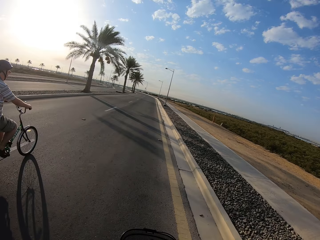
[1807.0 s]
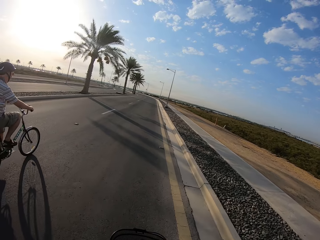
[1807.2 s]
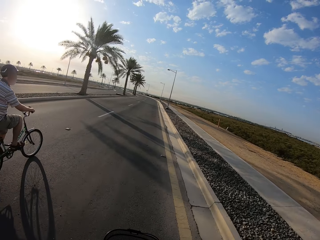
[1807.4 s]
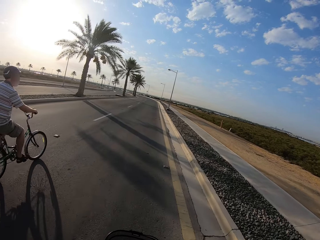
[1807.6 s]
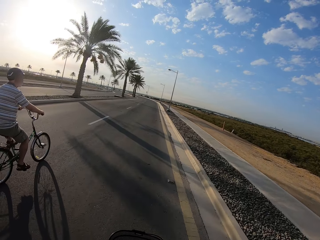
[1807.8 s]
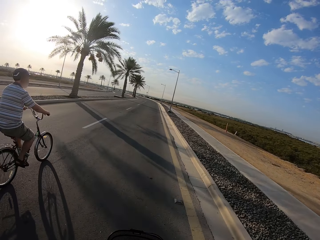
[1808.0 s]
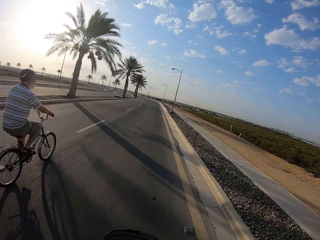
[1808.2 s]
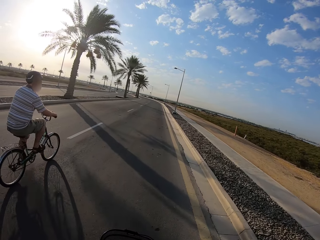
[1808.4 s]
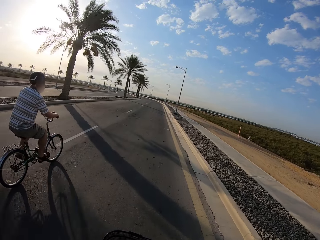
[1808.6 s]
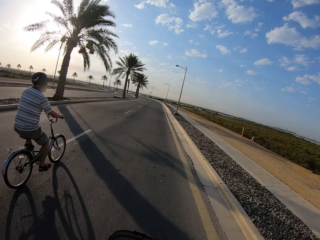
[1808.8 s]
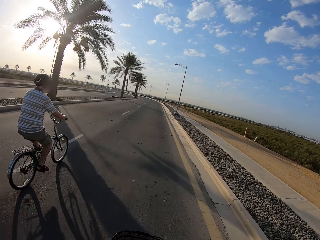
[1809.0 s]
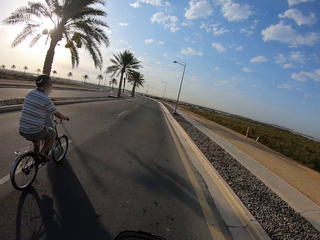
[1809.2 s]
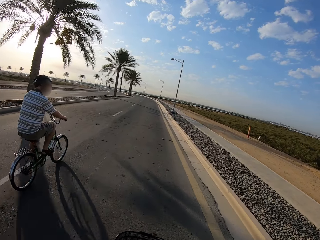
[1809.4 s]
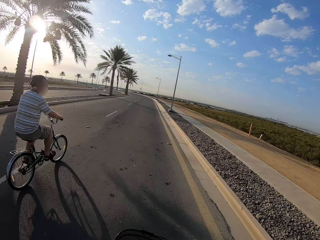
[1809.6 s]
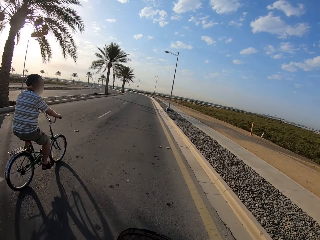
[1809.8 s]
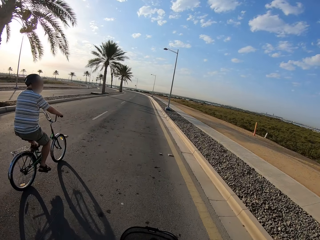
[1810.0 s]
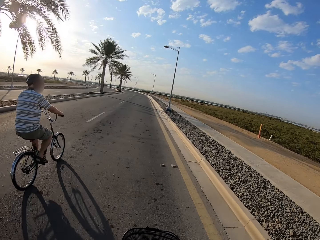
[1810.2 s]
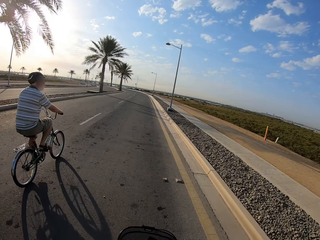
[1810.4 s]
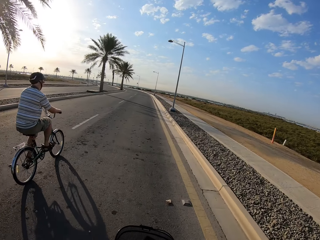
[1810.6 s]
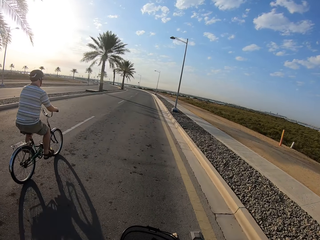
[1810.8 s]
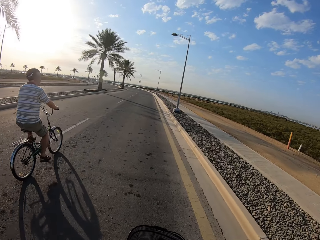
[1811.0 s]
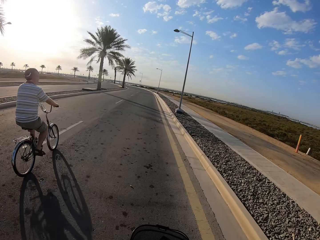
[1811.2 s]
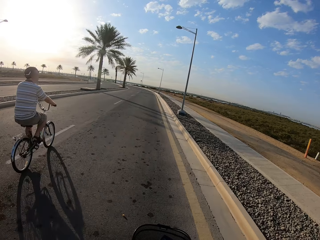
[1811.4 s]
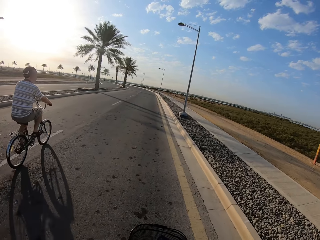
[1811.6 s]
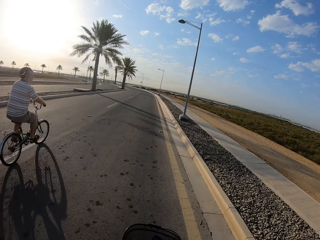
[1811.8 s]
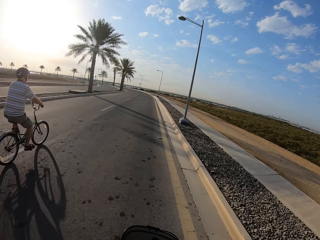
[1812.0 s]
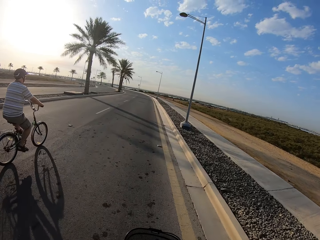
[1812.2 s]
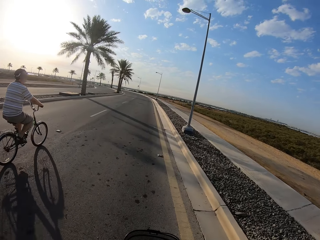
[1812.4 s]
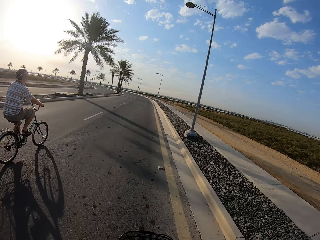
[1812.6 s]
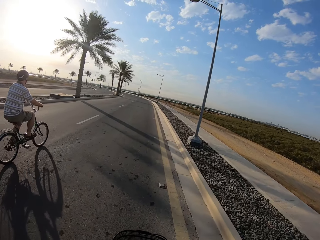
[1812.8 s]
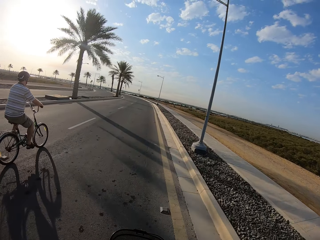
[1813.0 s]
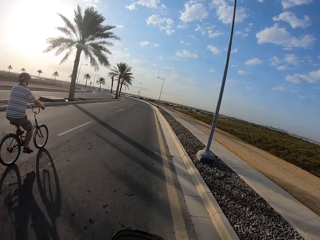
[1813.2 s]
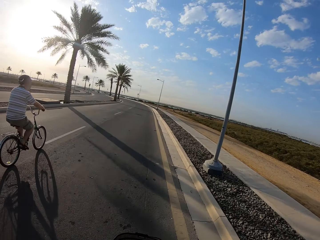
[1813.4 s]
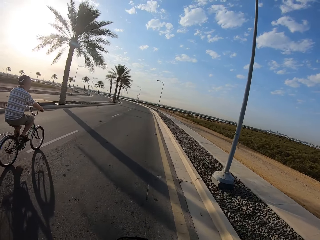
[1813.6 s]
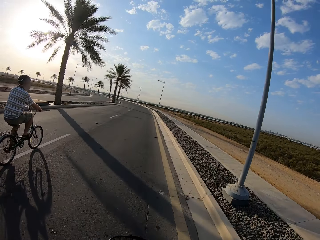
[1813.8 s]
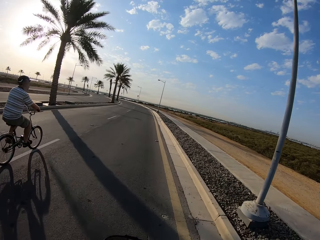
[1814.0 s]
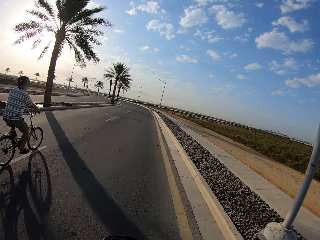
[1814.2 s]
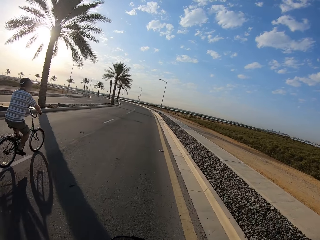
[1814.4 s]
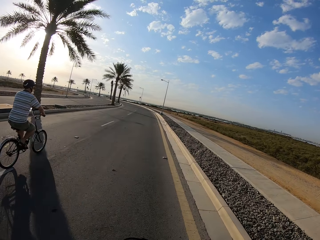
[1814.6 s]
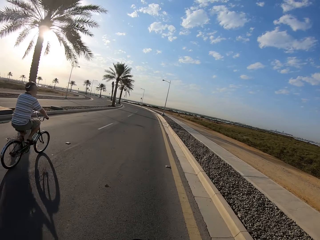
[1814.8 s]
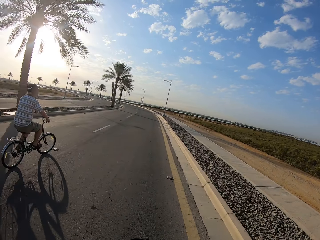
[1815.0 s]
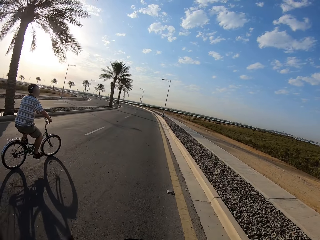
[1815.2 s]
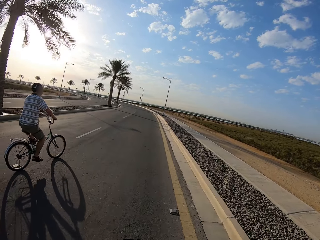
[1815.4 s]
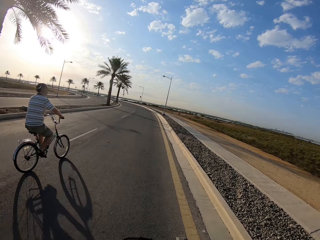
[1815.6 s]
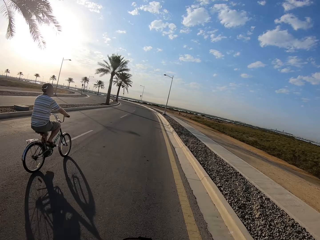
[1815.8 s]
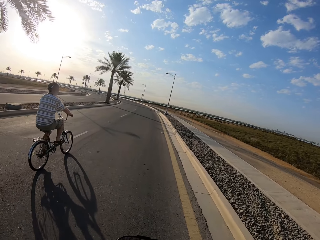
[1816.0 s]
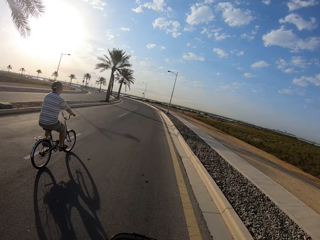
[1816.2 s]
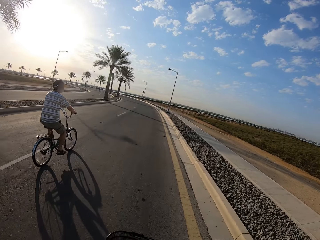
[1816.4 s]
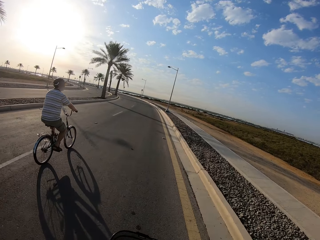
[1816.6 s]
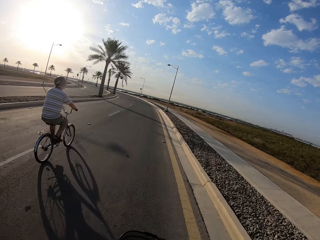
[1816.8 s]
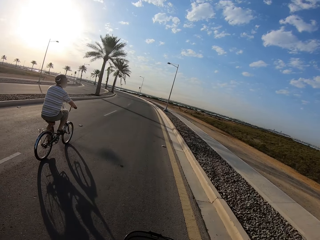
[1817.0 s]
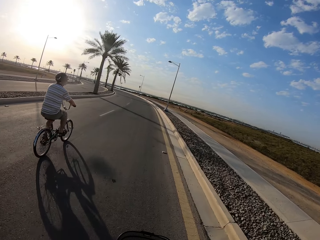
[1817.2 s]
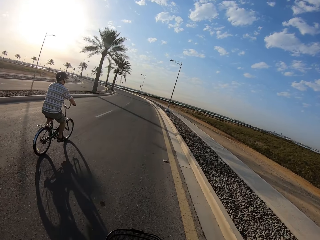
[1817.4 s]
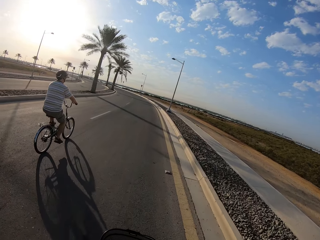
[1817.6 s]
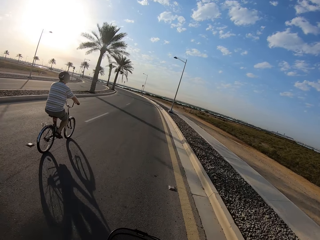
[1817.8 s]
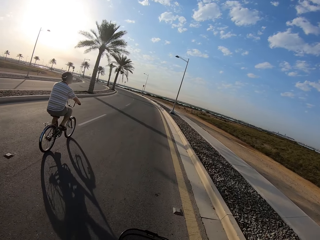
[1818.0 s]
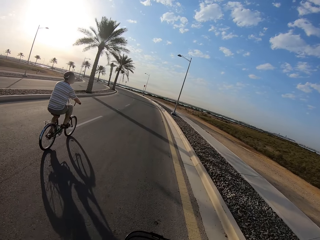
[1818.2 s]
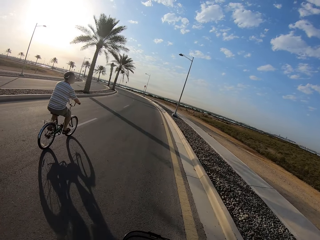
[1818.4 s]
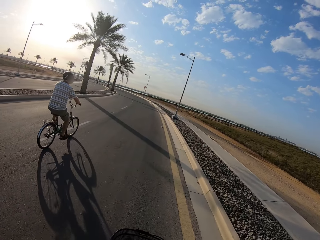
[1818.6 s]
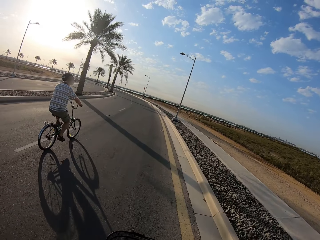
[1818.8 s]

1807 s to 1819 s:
A cyclist cycles a bicycle.

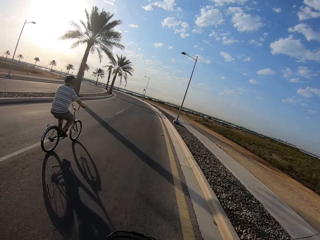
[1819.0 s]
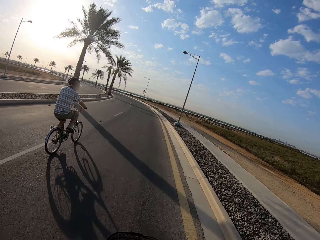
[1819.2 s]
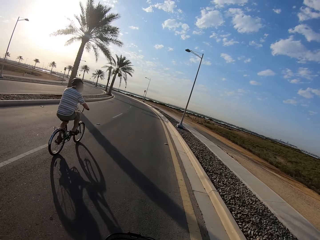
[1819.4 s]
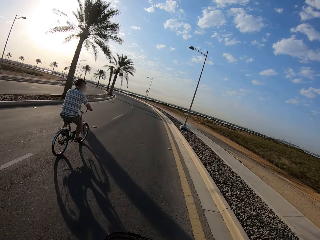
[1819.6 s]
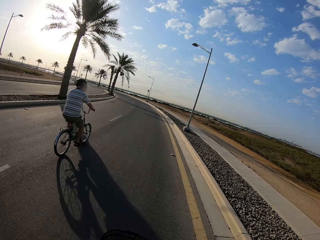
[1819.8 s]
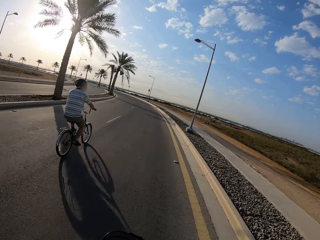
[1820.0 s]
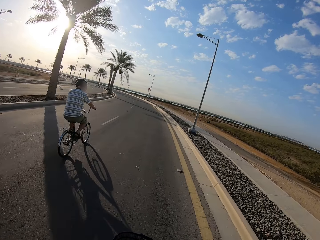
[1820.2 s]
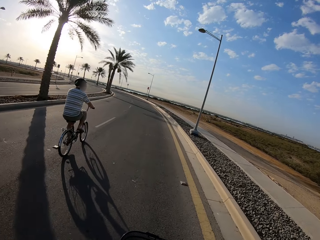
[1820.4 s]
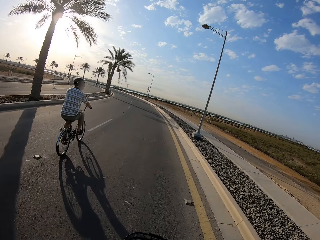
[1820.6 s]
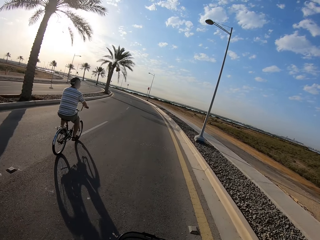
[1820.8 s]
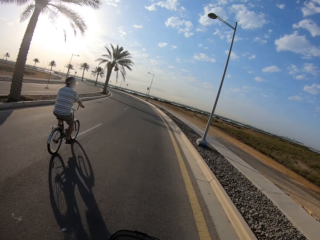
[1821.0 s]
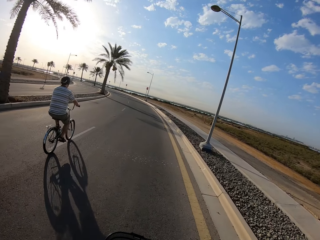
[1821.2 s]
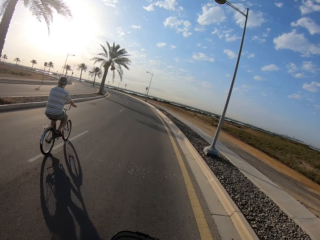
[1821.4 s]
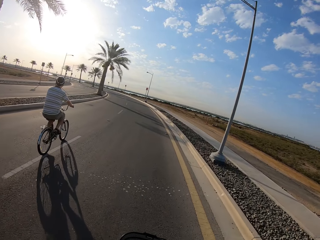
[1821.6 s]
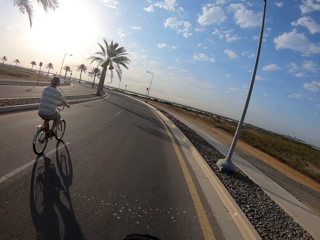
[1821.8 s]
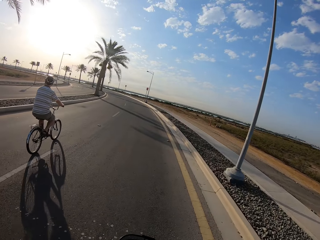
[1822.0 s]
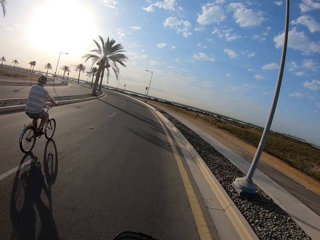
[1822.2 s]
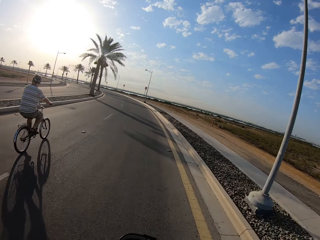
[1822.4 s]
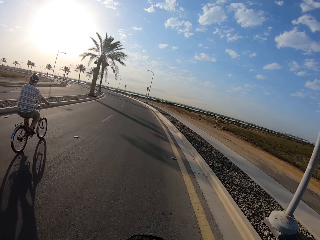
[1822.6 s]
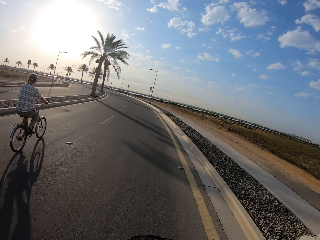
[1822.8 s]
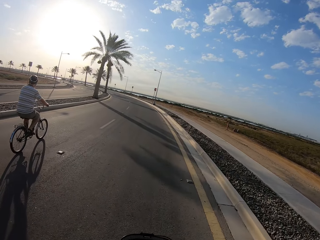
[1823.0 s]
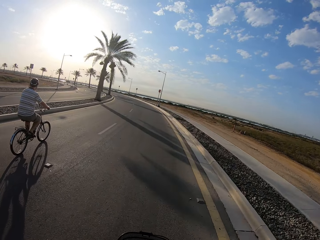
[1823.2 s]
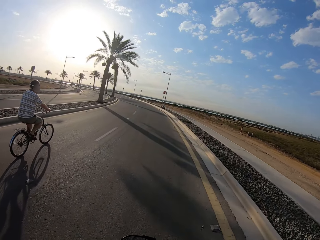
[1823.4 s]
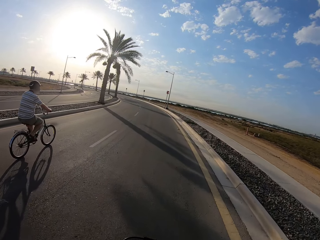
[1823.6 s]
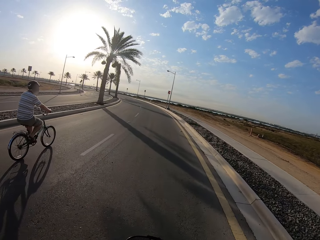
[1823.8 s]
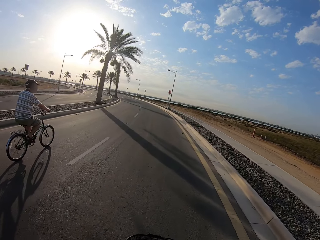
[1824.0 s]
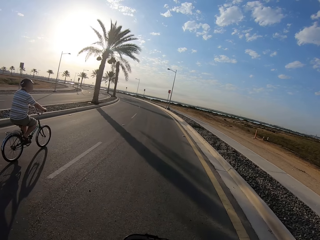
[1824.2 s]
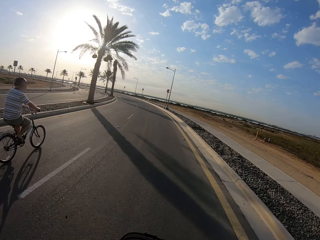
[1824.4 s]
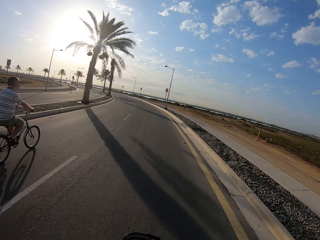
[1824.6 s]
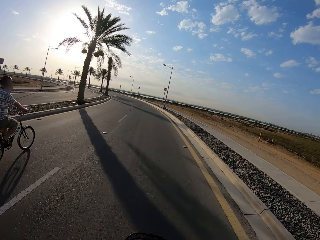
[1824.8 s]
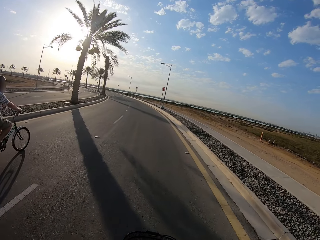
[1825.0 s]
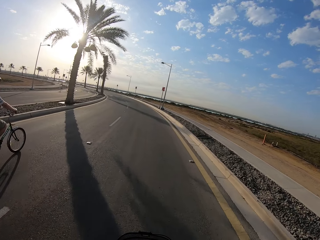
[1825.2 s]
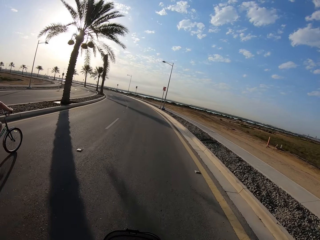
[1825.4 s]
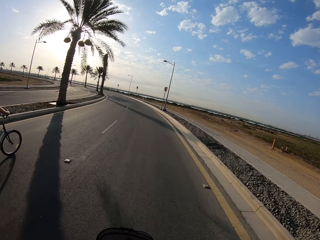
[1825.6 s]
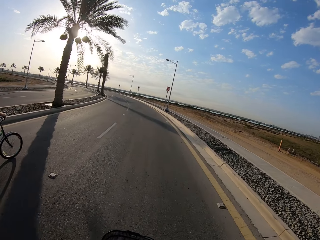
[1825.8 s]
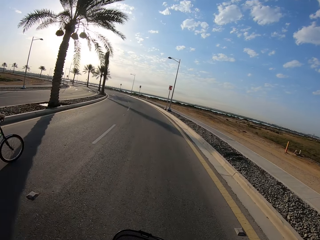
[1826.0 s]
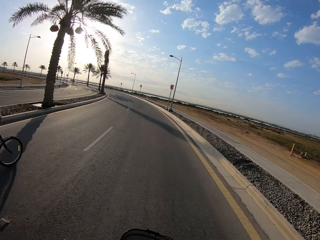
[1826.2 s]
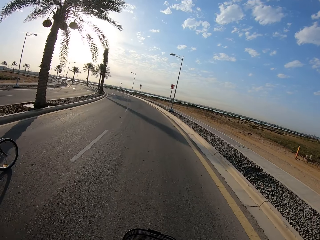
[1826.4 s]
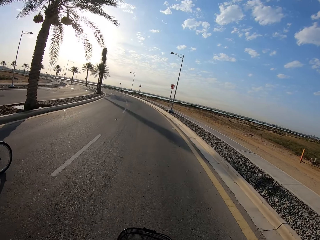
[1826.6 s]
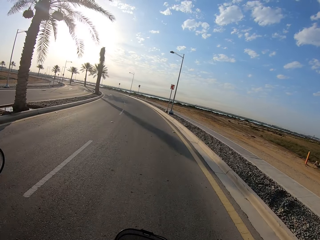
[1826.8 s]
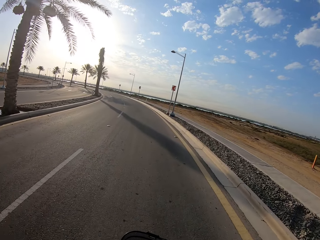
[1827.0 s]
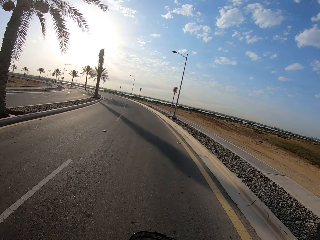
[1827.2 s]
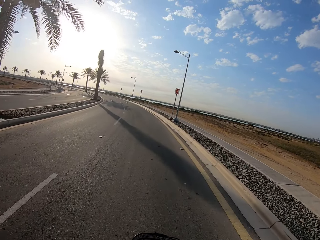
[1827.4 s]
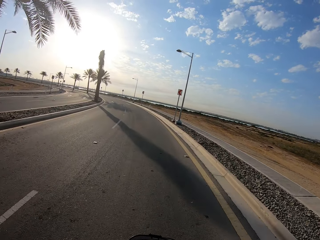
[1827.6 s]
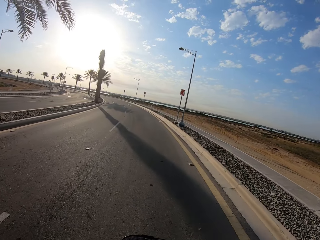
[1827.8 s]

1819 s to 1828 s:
The camera wearer cycles ahead of a cyclist.
